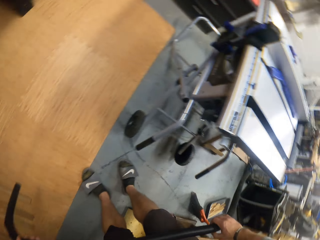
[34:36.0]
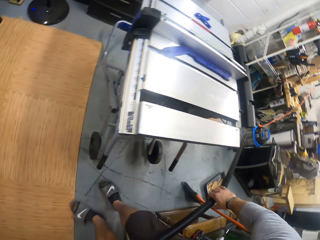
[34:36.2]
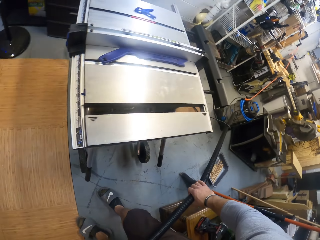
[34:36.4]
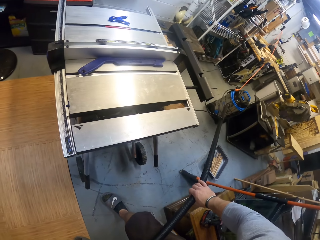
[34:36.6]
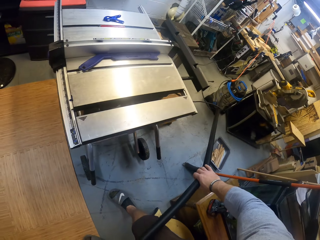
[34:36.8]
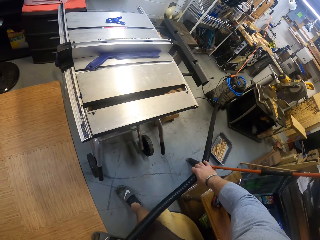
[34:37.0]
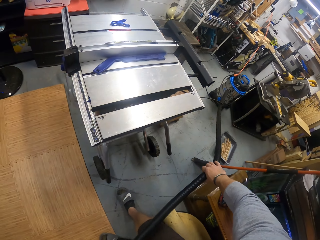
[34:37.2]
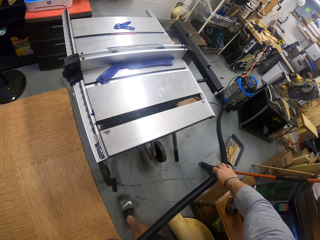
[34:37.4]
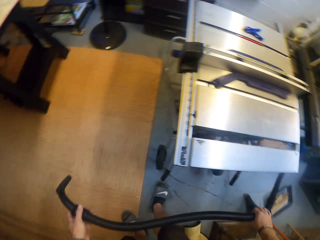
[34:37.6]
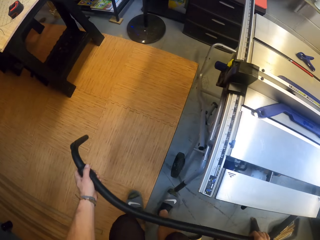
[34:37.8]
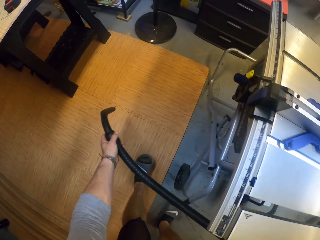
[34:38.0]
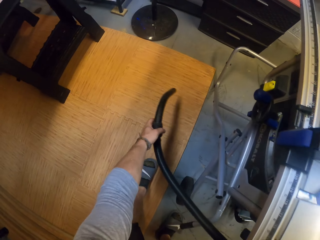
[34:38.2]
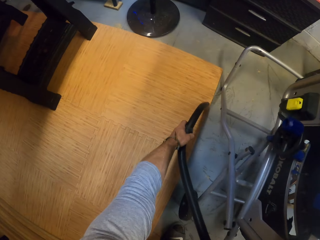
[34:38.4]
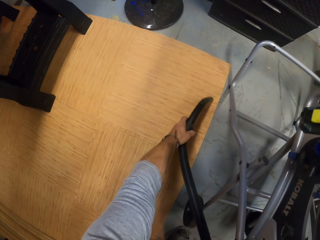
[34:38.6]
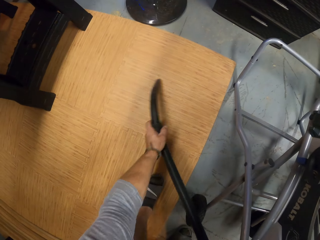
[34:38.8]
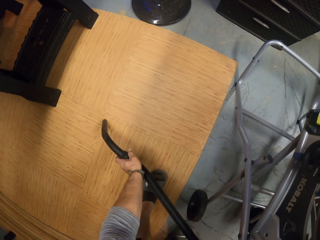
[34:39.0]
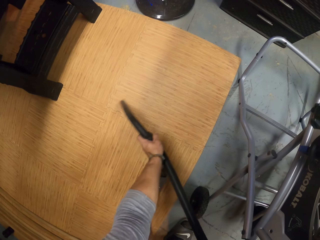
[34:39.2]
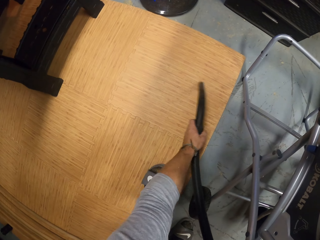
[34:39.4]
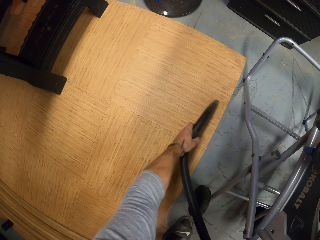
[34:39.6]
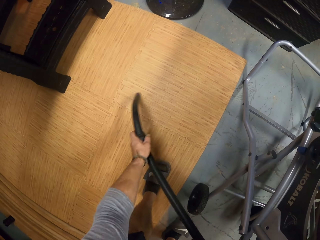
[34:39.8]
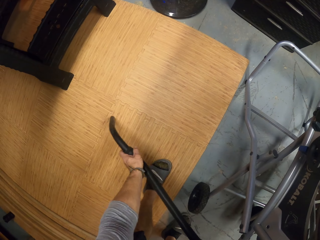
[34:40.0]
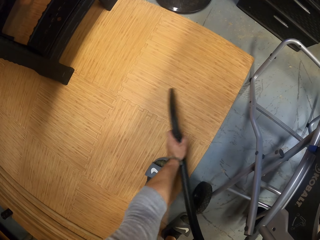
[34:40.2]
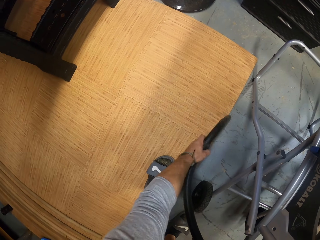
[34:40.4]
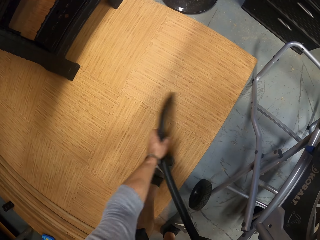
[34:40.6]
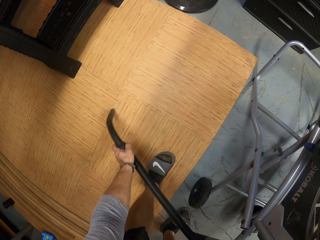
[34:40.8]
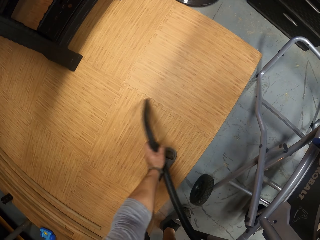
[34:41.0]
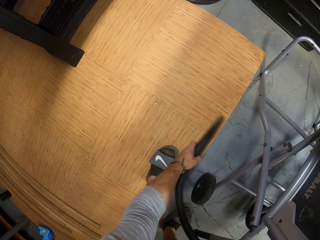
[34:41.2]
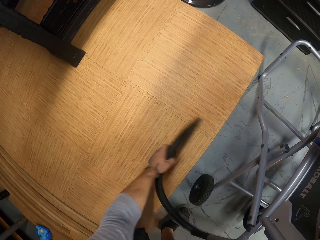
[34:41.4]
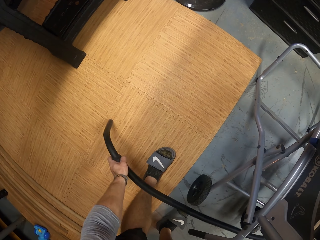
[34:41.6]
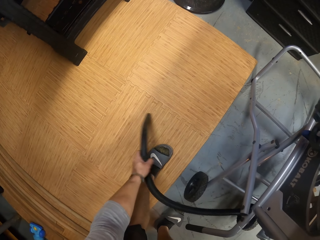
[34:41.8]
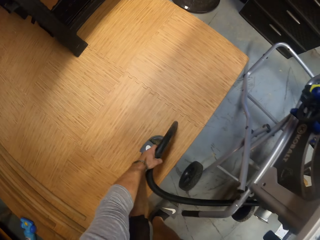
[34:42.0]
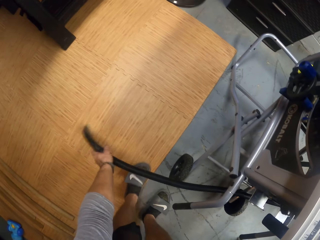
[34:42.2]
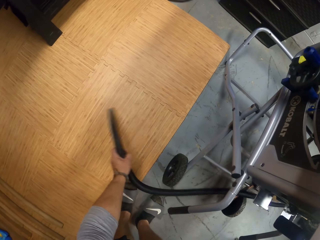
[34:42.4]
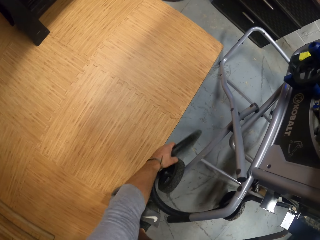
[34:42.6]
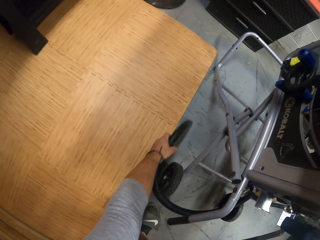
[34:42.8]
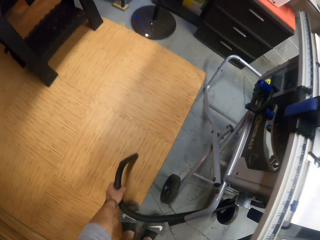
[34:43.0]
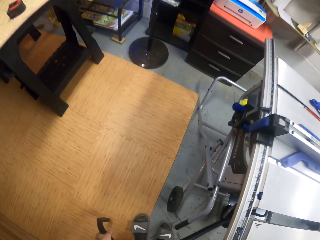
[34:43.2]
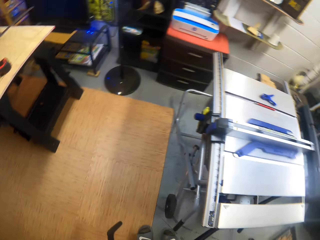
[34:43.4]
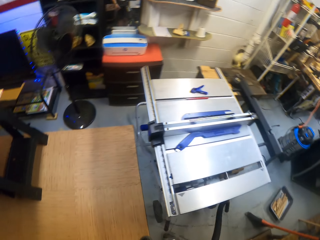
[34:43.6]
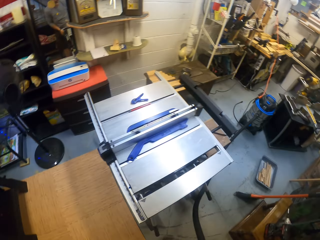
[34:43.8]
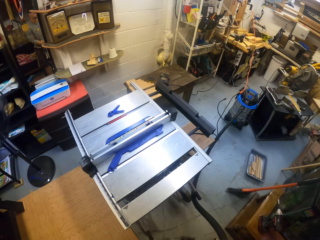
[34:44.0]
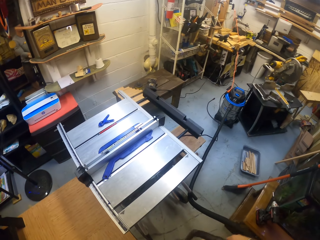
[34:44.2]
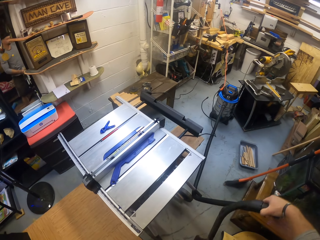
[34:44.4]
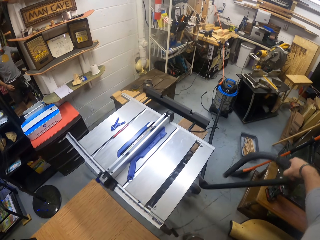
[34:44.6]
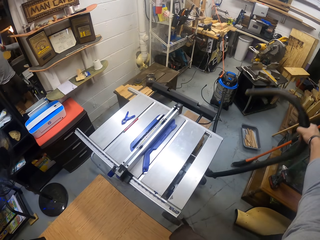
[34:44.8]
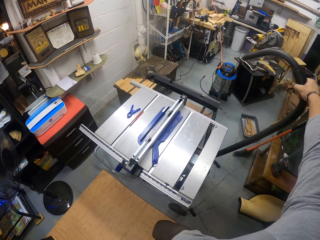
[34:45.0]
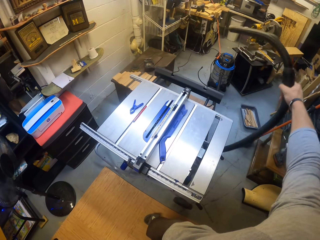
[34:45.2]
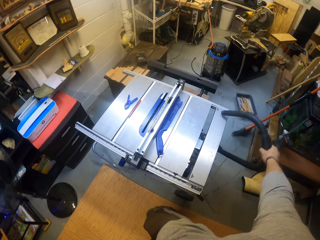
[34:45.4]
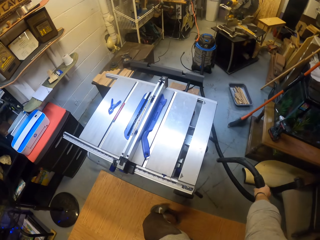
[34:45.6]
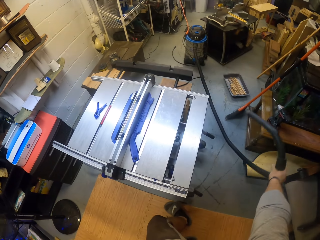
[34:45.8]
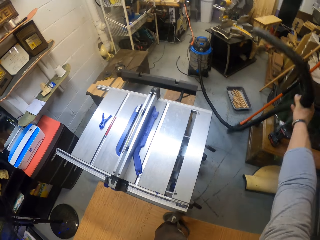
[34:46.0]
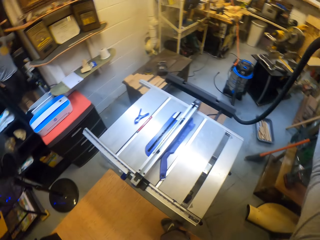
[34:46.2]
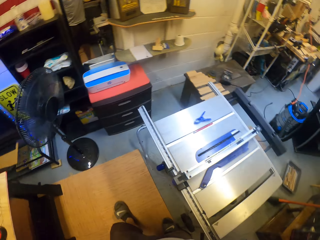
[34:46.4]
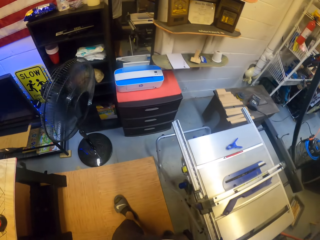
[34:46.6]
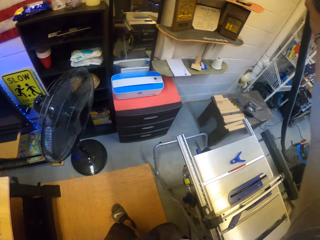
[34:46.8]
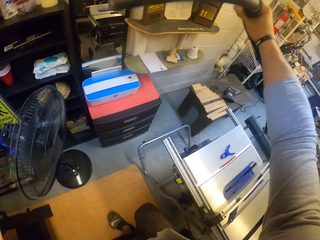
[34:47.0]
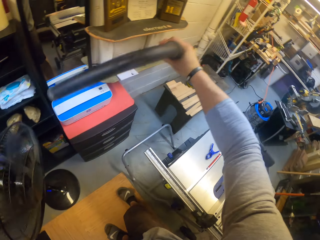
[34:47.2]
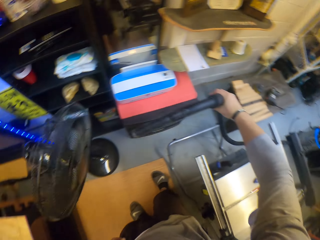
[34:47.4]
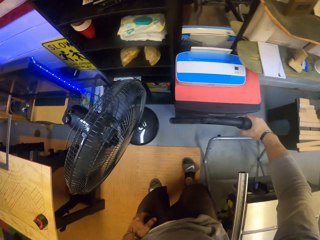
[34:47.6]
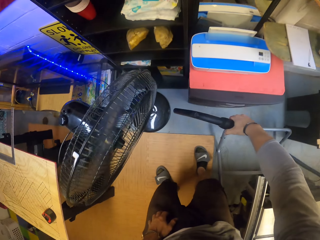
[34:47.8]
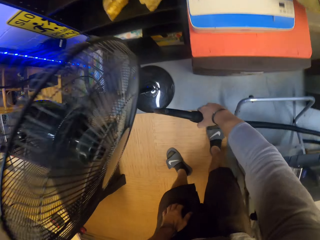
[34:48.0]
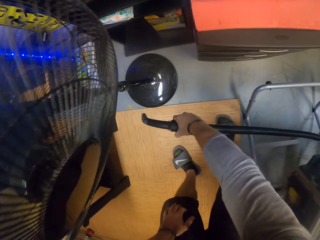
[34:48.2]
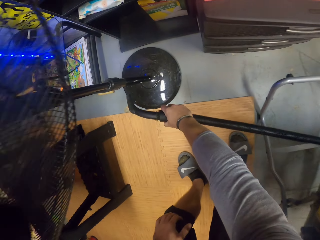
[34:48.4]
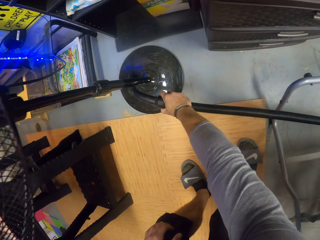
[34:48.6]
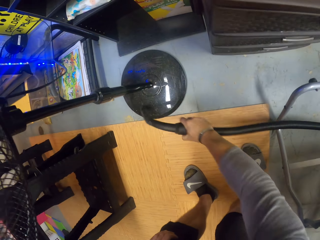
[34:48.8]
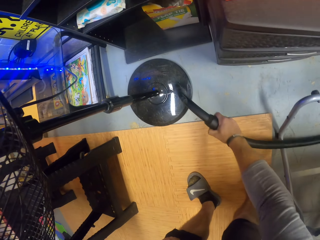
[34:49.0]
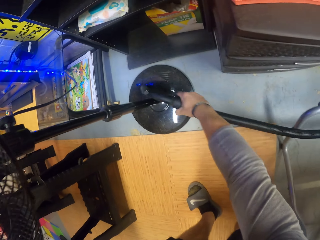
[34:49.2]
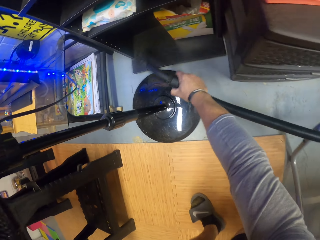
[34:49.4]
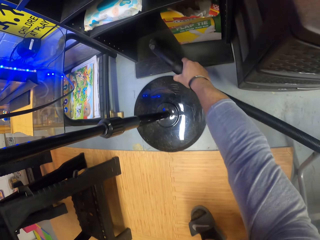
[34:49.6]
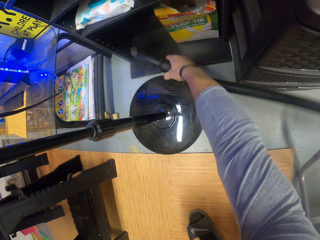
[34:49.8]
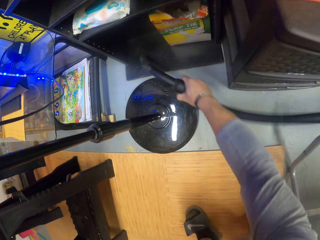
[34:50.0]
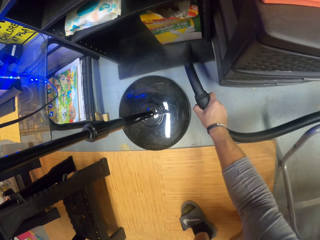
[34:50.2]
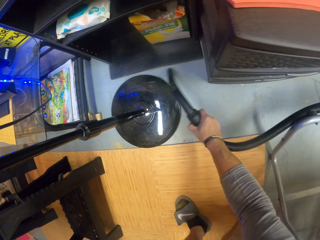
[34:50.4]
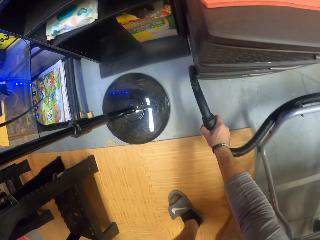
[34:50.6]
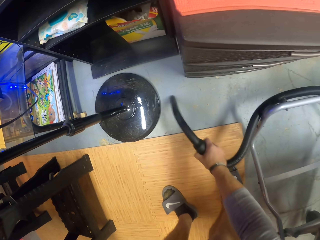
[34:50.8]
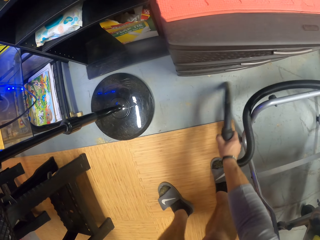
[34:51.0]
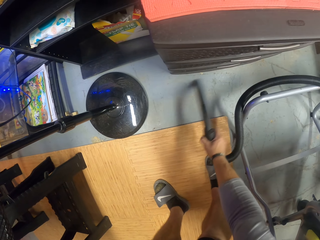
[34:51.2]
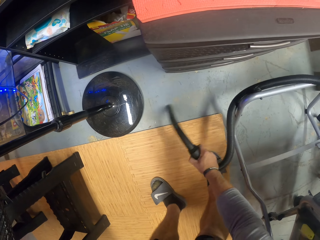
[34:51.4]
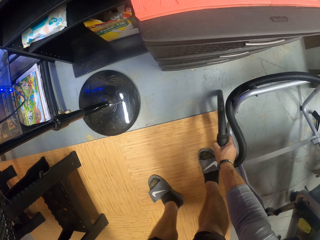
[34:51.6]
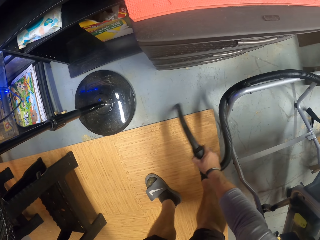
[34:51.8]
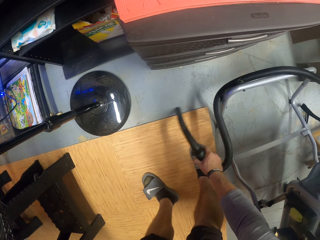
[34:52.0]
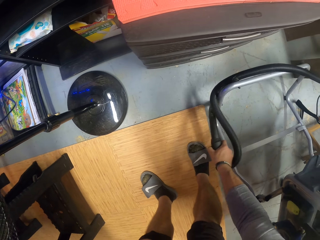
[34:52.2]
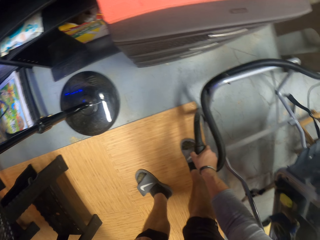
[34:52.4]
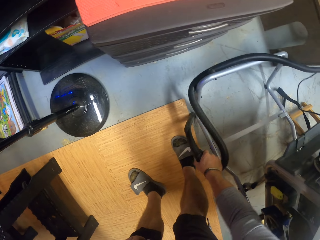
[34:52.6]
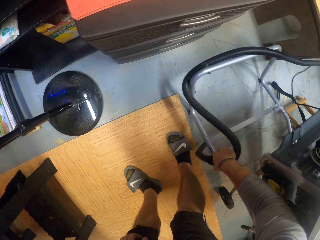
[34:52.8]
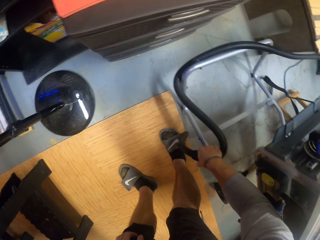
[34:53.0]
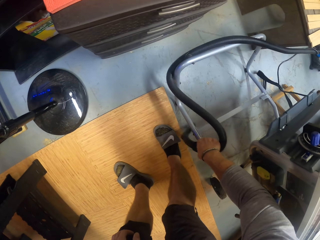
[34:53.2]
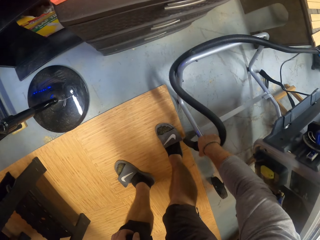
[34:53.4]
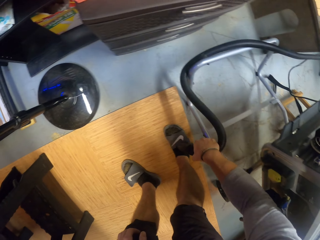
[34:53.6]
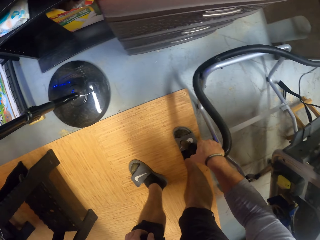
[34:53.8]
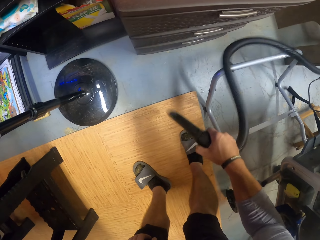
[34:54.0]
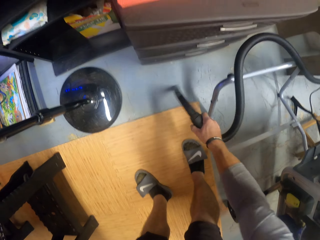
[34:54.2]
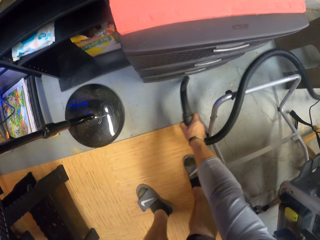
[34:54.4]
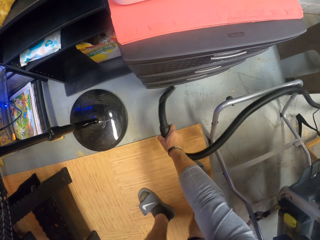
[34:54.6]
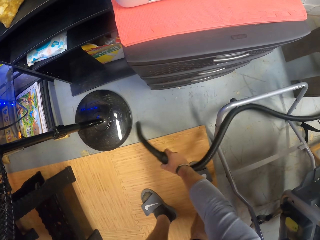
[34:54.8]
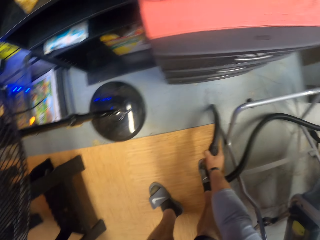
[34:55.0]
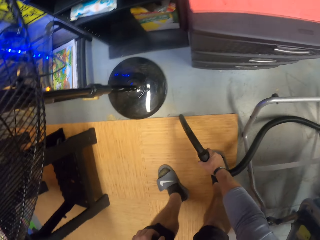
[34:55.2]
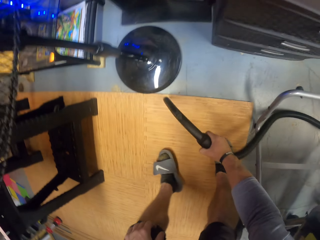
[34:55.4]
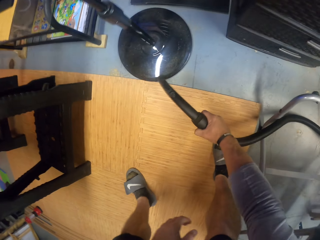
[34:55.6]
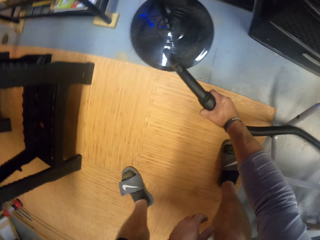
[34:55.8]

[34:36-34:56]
The camera wearer pulls the blower pipe. He blows the floor. He passes the vacuum cleaner hose from his left hand to his right hand. He lifts the vacuum pipe. He vacuums the floor with the vacuum cleaner hose in his right hand. He blows on the fan stand.

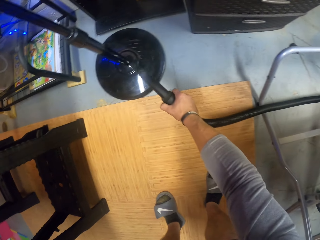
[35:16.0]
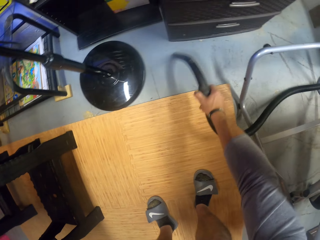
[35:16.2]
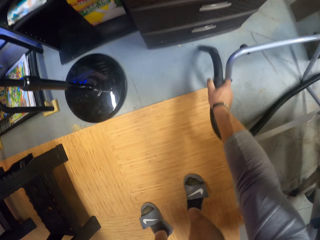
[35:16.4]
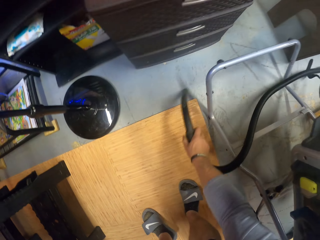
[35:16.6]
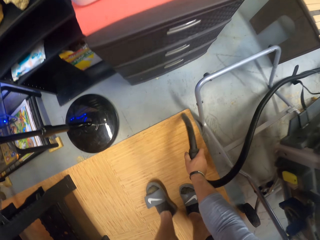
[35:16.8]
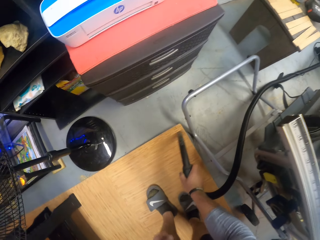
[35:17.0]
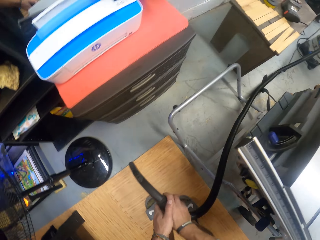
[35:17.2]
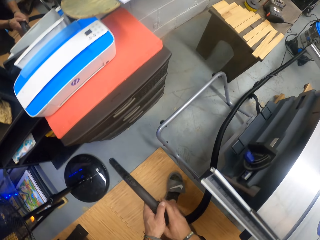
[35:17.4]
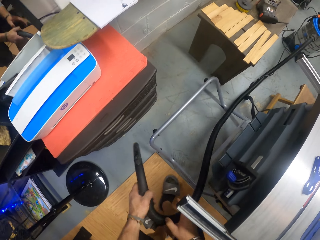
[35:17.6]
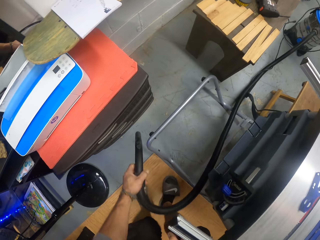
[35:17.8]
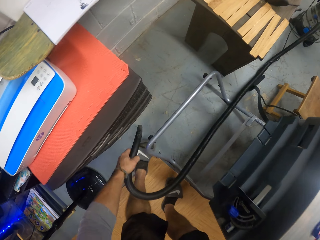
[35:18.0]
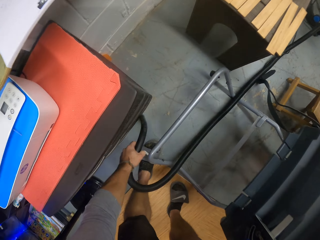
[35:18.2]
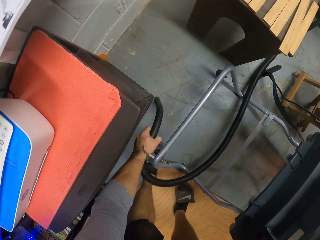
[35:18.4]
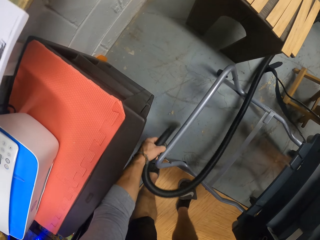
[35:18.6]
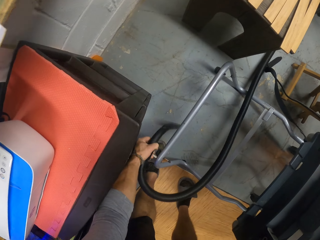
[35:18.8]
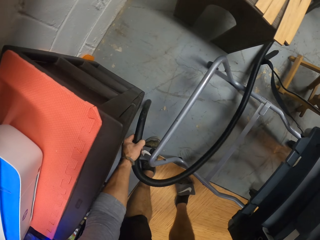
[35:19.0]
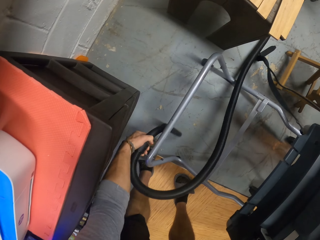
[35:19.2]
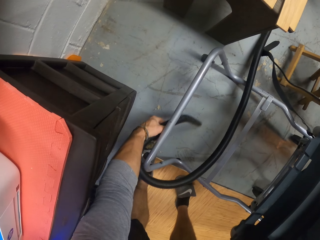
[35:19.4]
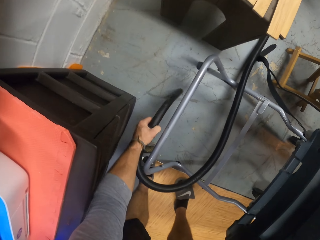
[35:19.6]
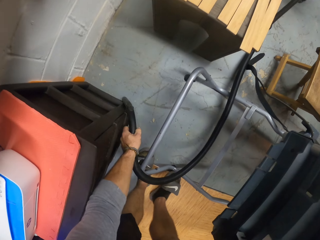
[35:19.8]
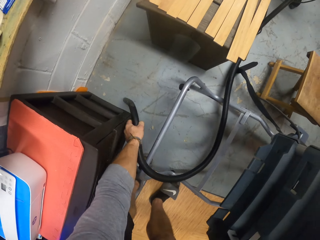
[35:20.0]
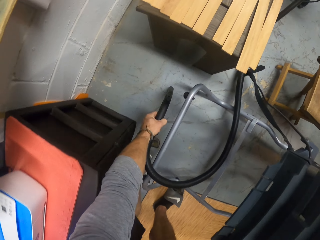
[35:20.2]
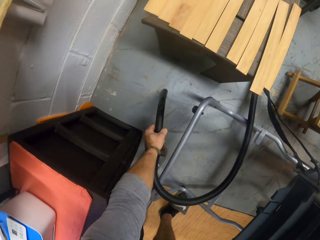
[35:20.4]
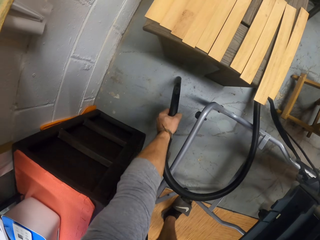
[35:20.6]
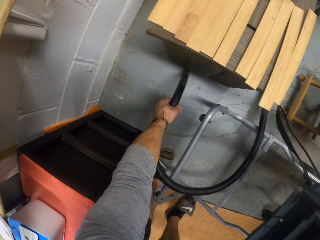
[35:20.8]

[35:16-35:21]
The camera wearer passes the vacuum cleaner hose from his right hand to his left hand. He lifts the vacuum pipe. He vacuums the floor with the vacuum cleaner hose in his left hand.
